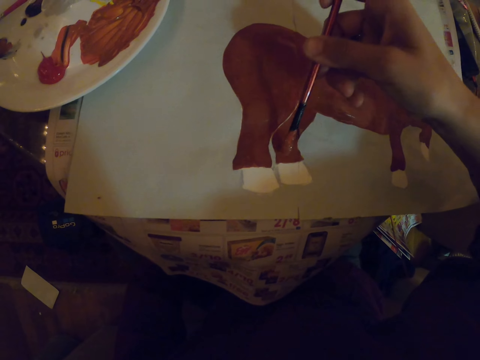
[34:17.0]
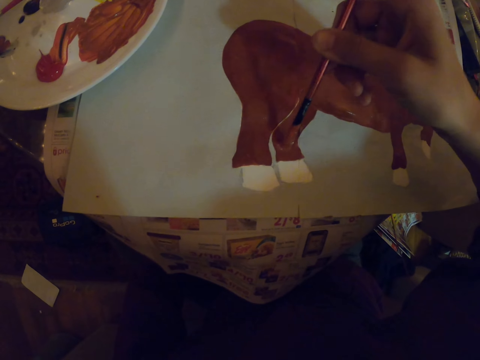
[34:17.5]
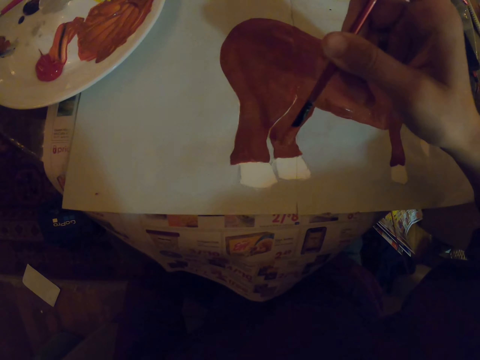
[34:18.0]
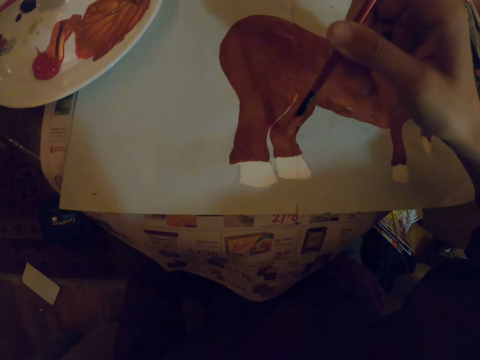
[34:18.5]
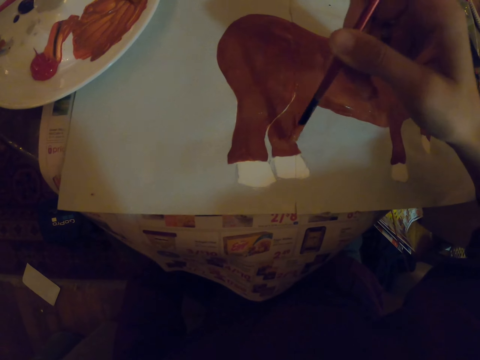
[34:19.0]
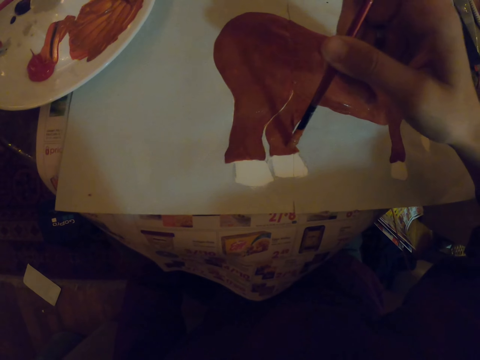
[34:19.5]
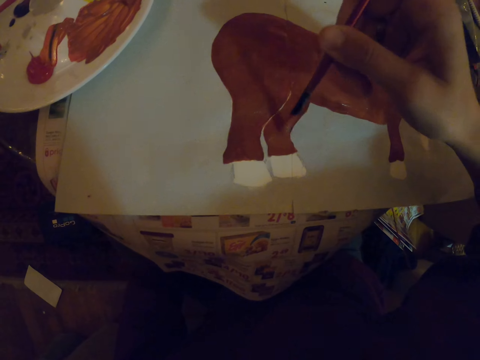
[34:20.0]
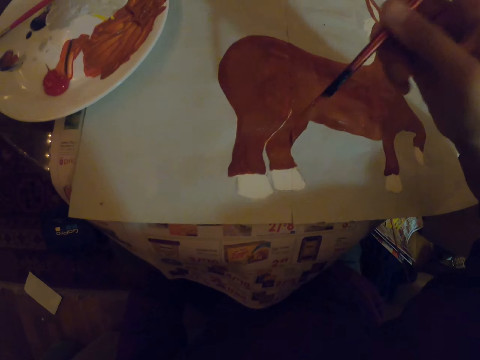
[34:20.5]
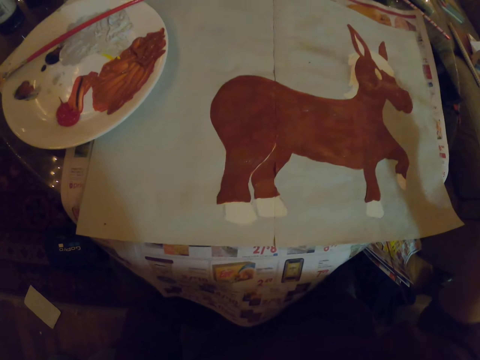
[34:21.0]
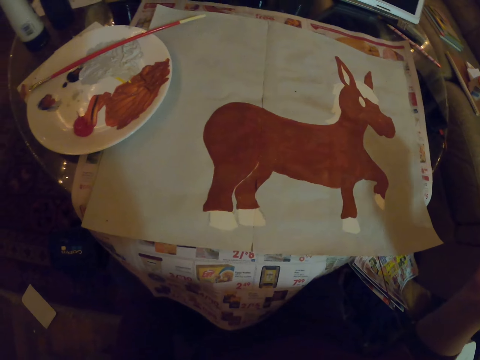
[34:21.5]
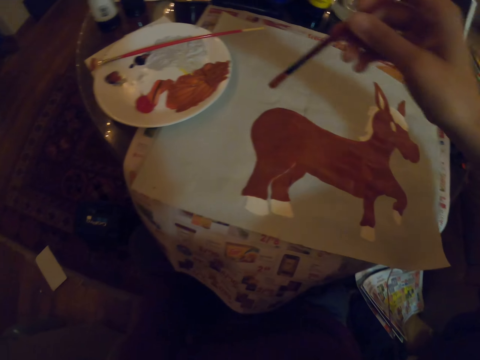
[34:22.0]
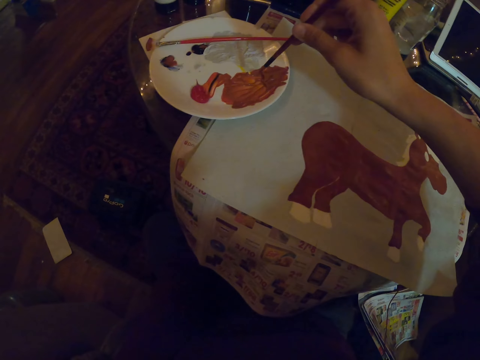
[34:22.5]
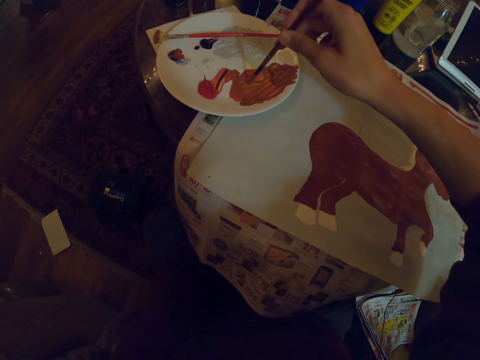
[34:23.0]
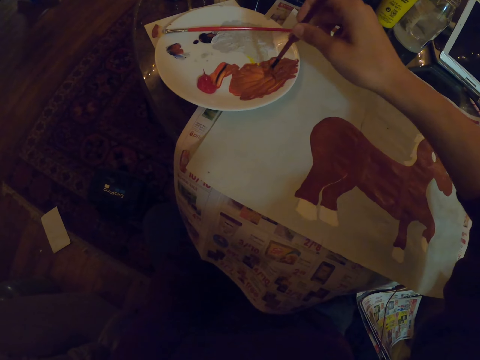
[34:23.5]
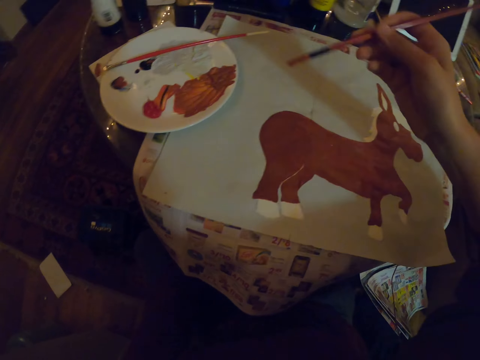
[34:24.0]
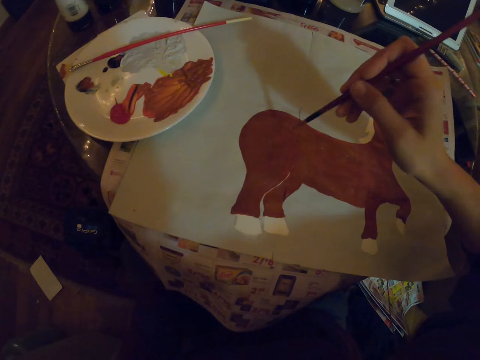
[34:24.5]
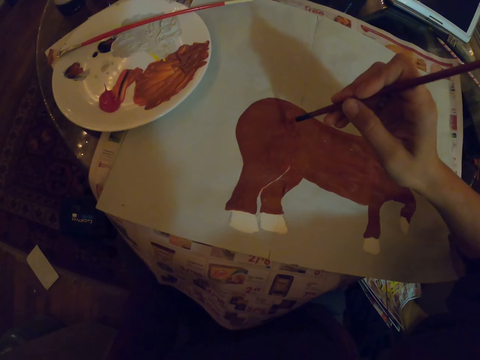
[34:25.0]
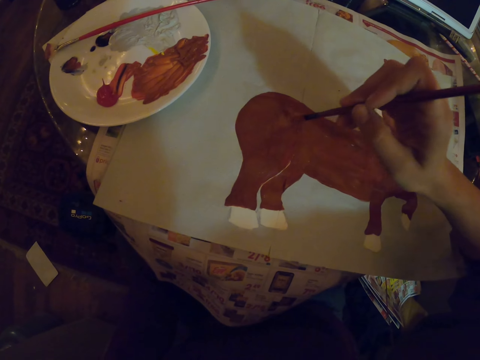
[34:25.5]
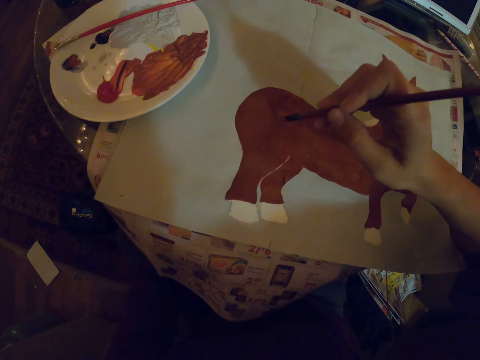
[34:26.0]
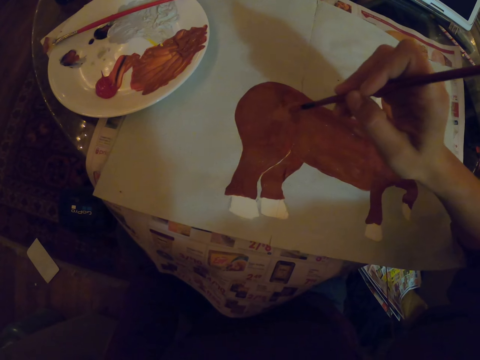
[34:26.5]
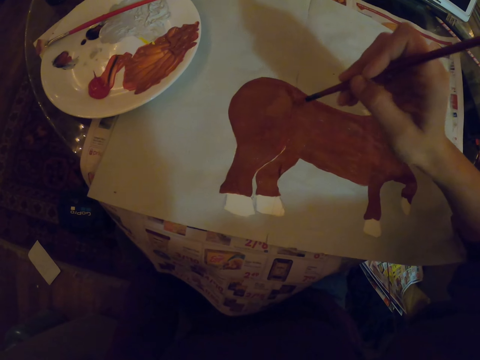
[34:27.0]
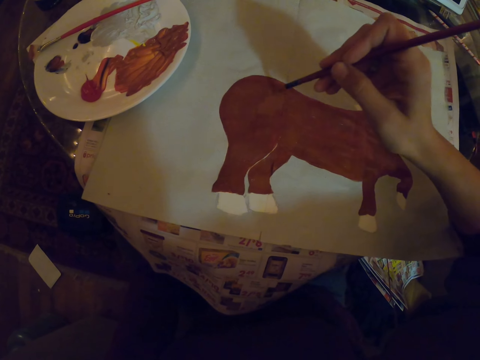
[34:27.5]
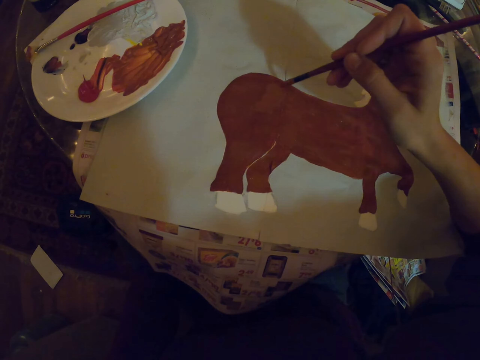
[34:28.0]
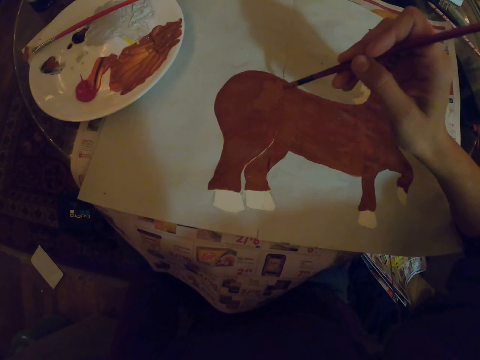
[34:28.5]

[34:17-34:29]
The camera wearer pauses. They dip an art brush in the paint. They repaint the sketch with the art brush.

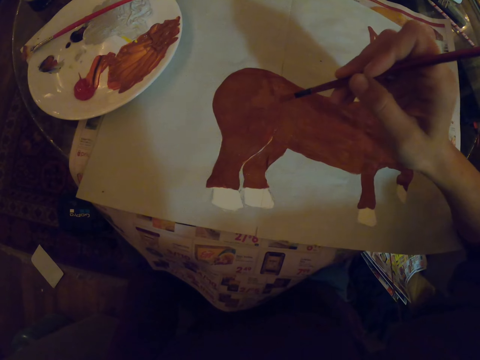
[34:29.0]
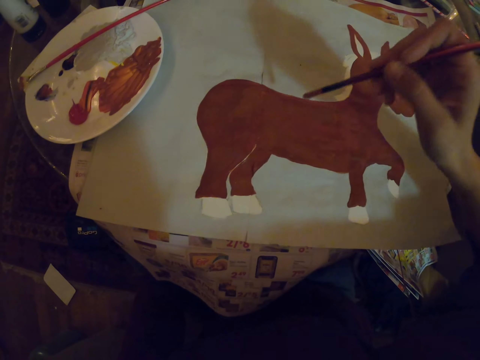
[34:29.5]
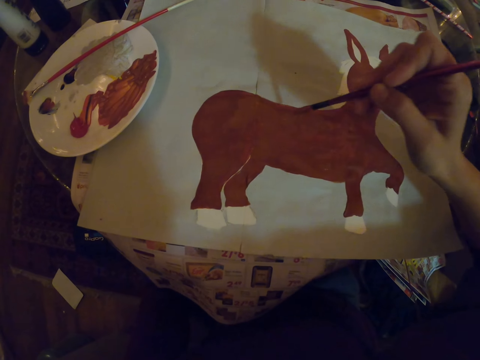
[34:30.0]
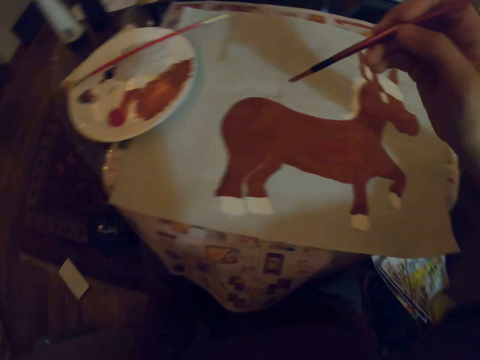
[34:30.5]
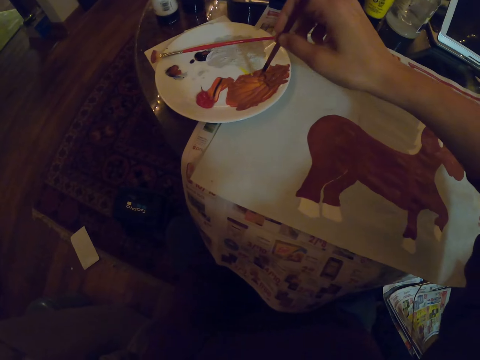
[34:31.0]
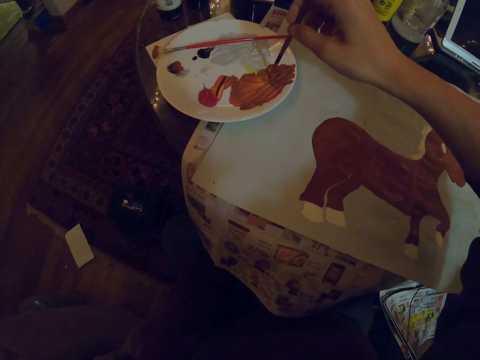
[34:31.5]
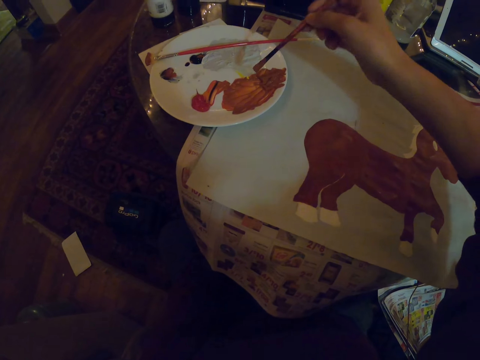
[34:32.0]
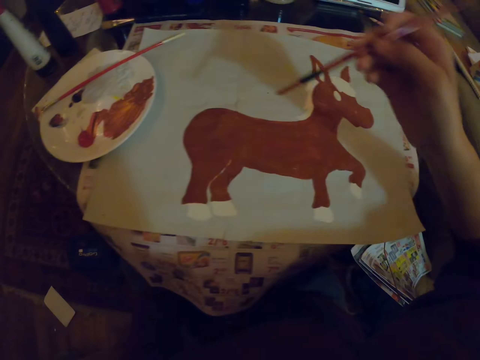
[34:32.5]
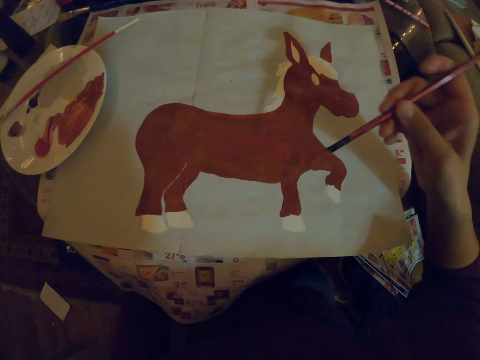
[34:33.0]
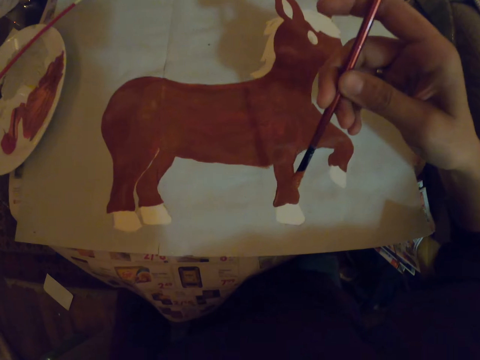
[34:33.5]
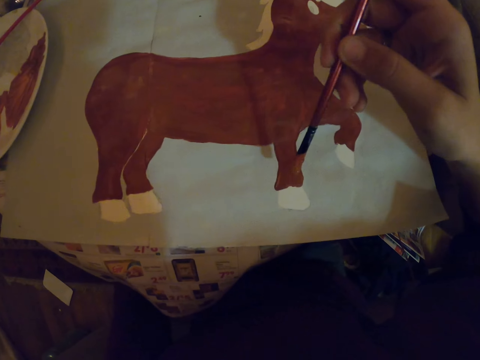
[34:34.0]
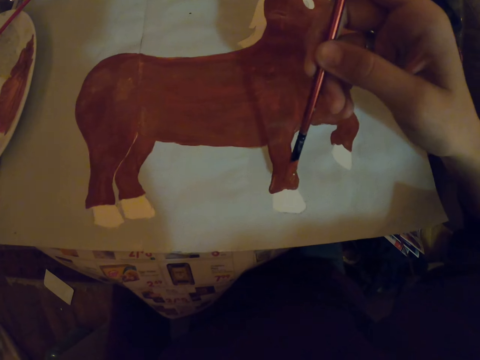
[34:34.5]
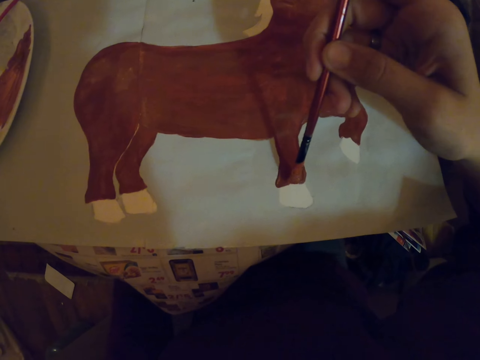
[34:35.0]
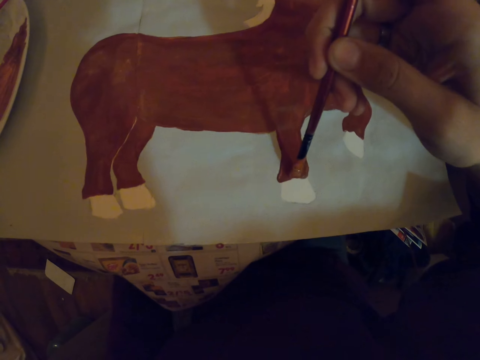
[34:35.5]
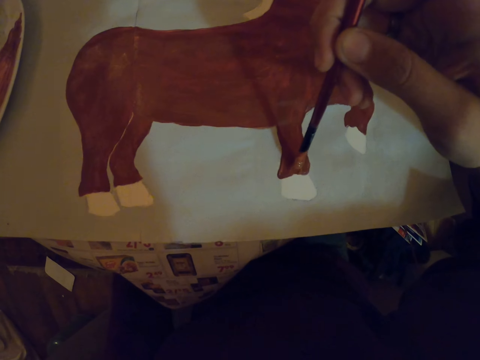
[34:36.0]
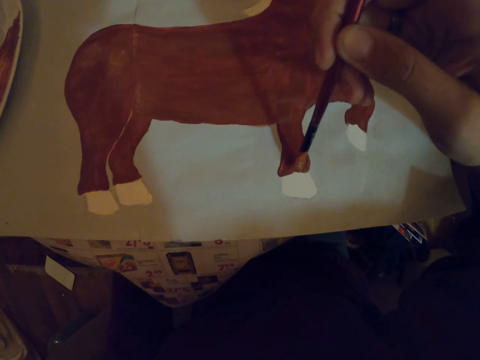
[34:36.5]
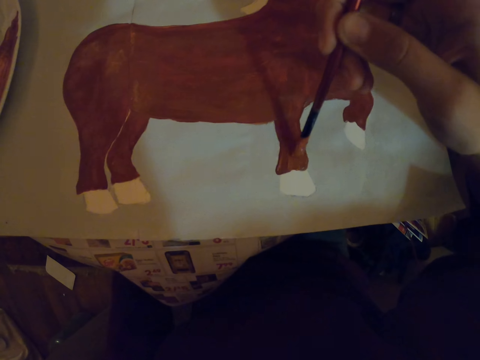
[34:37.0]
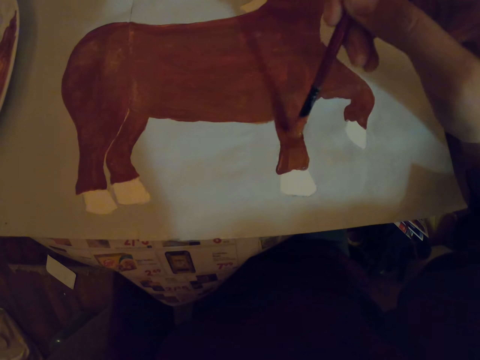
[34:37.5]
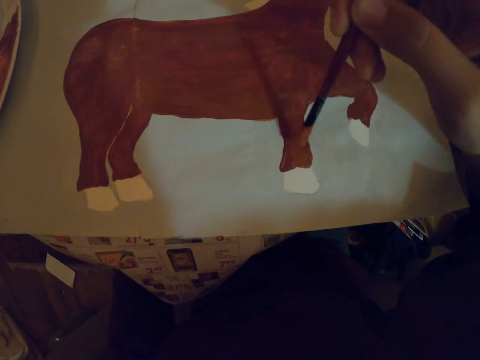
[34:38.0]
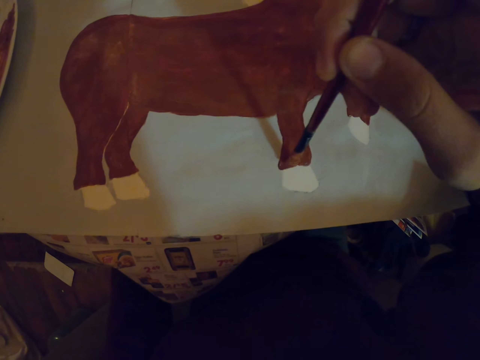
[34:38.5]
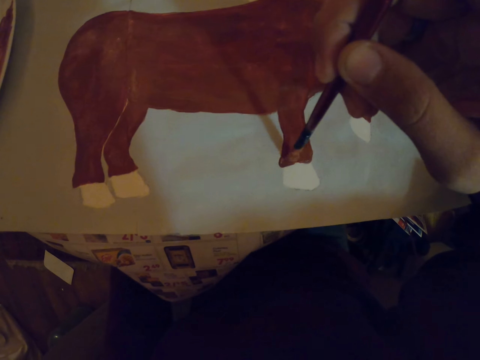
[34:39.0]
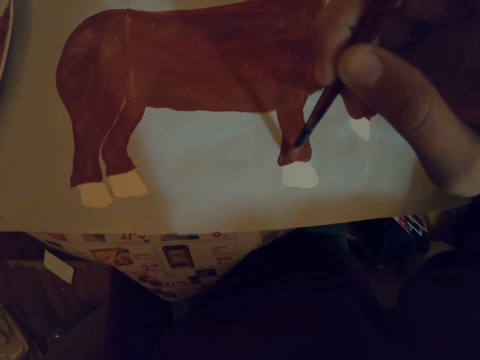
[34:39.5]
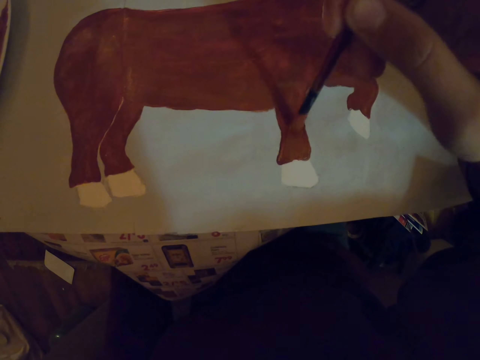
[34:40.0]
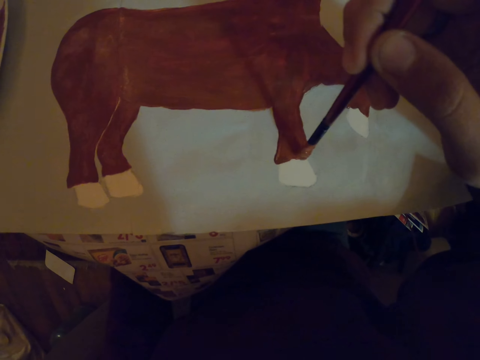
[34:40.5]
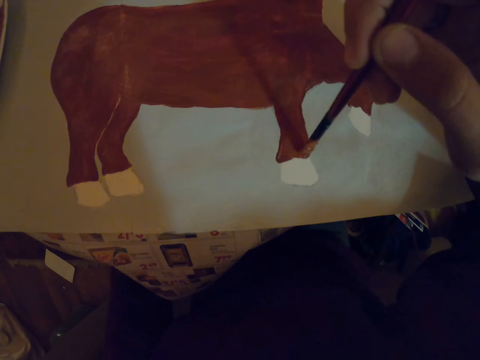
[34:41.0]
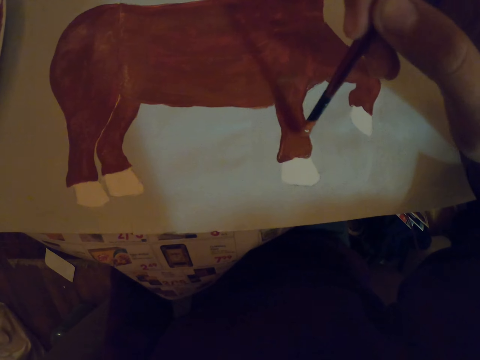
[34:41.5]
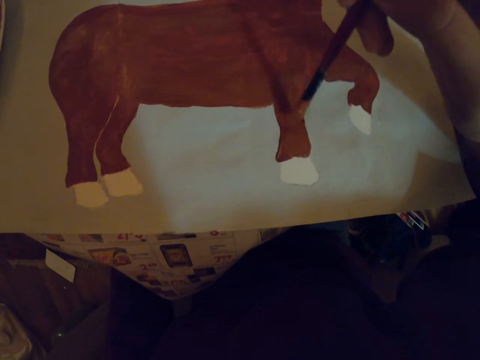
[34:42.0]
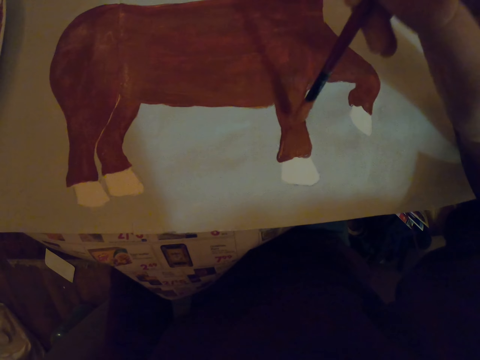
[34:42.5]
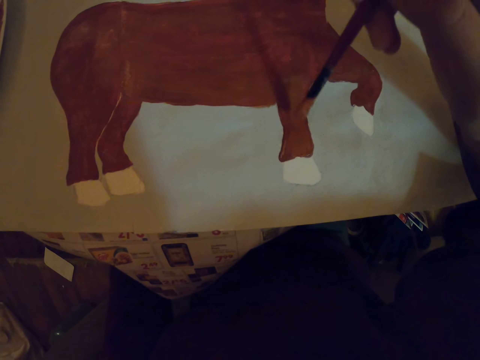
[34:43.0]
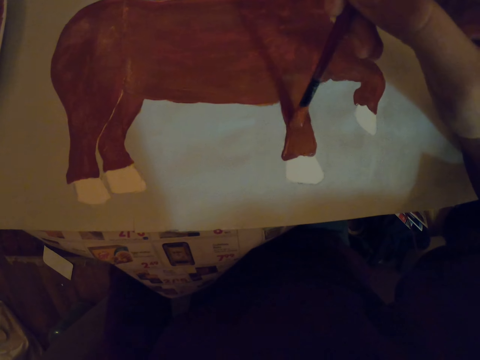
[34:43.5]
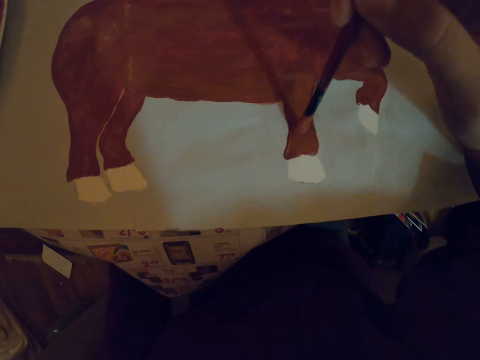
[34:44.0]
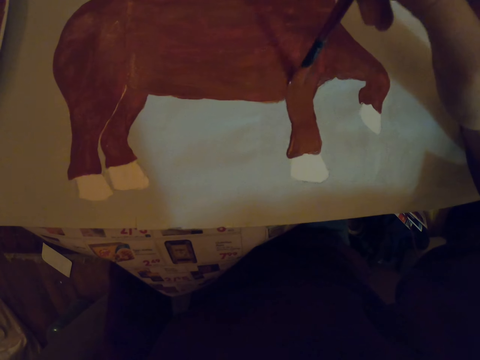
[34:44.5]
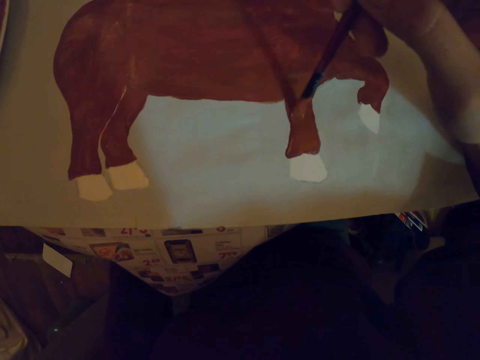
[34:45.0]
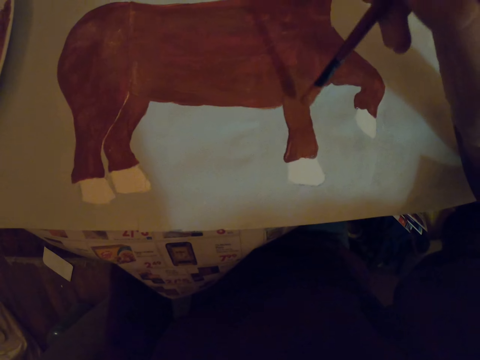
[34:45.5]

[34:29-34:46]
The camera wearer pauses. They hold an art brush. They dip the art brush in the paint. They repaint a sketch with the art brush on a paper.
